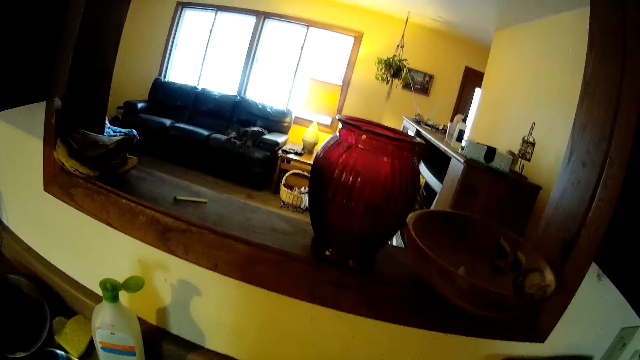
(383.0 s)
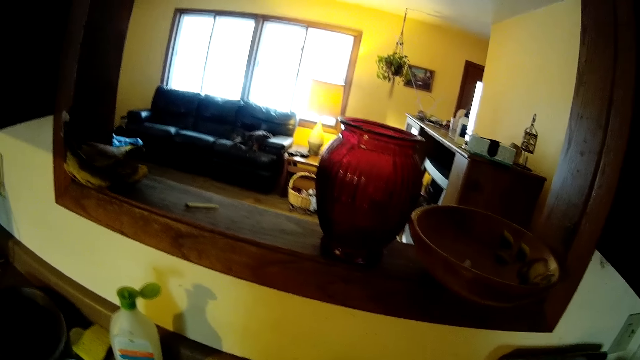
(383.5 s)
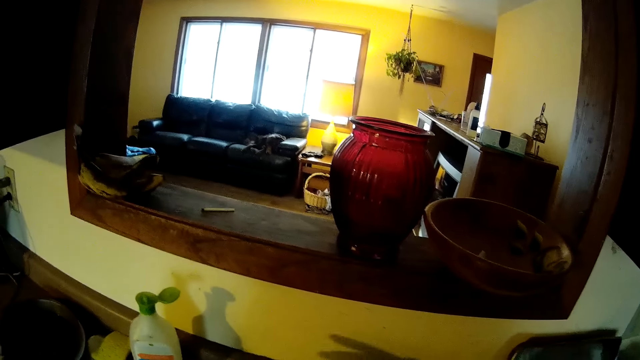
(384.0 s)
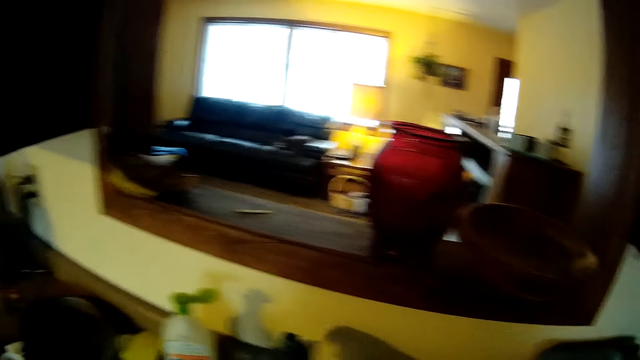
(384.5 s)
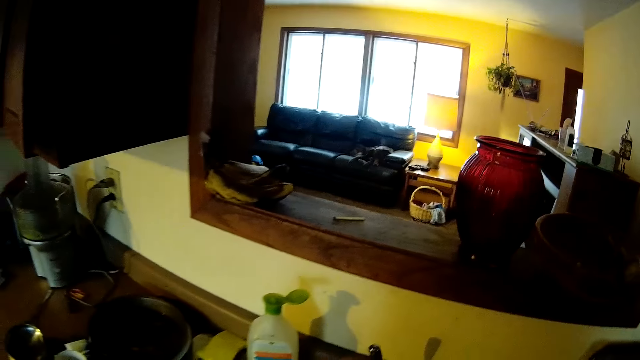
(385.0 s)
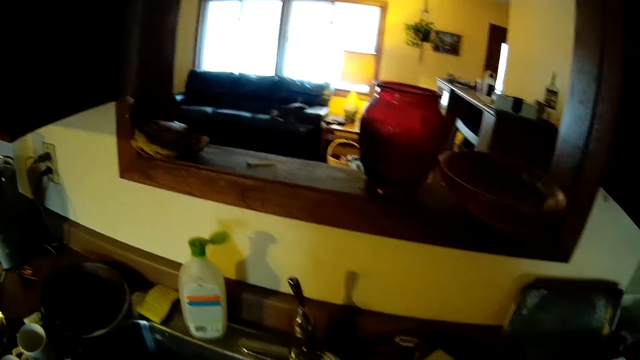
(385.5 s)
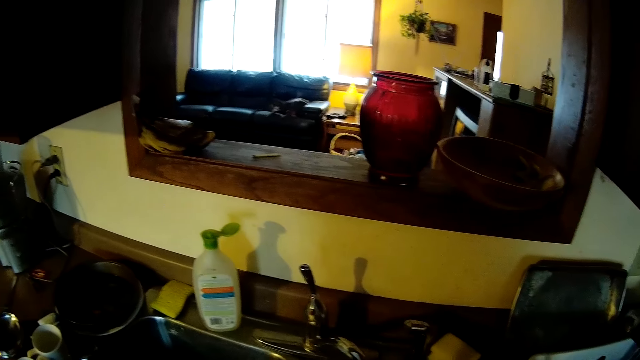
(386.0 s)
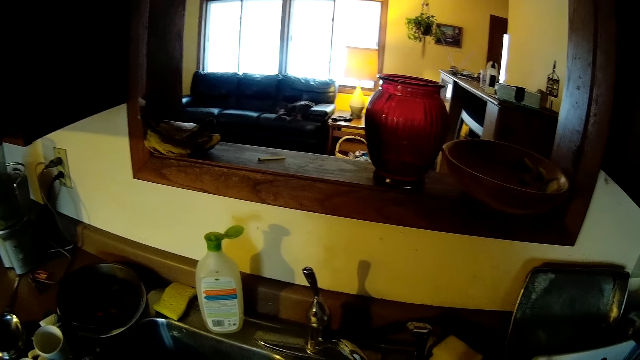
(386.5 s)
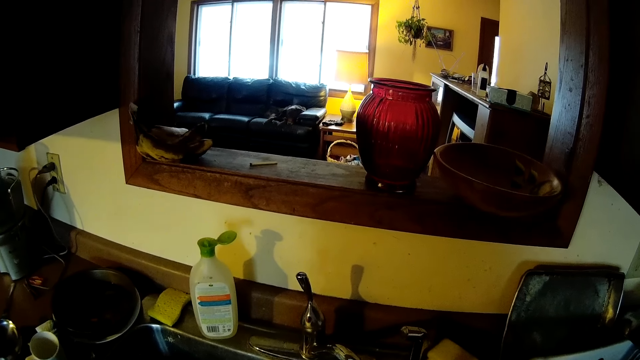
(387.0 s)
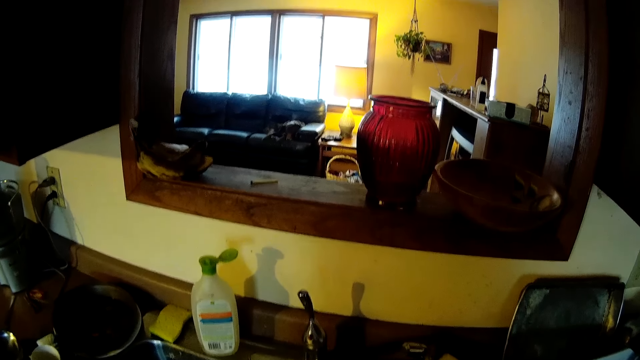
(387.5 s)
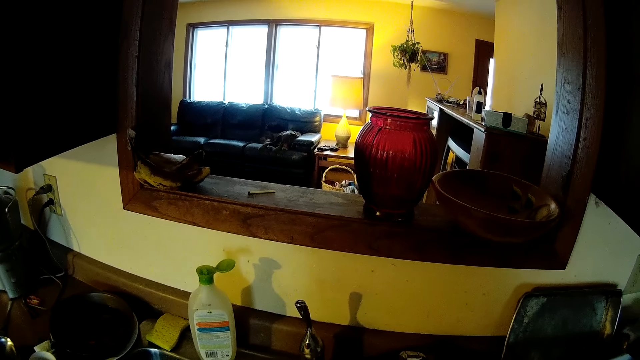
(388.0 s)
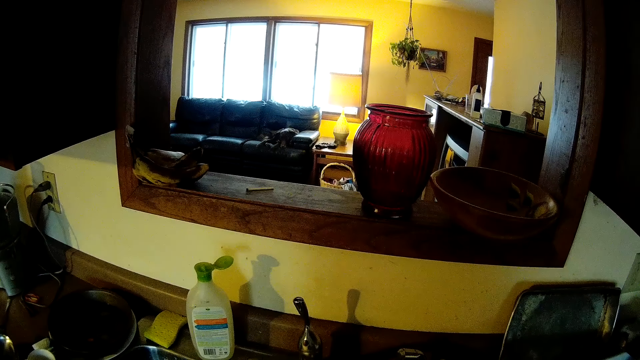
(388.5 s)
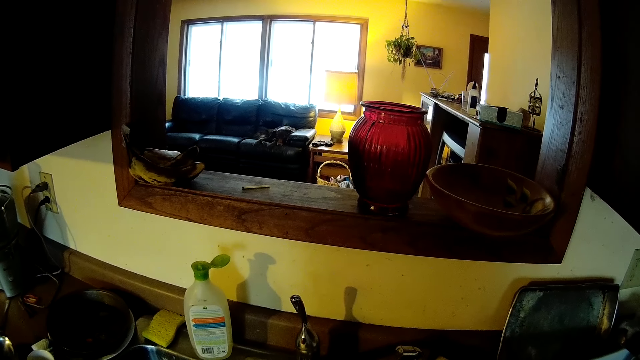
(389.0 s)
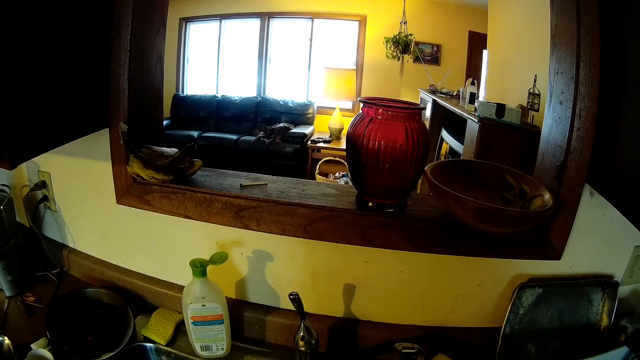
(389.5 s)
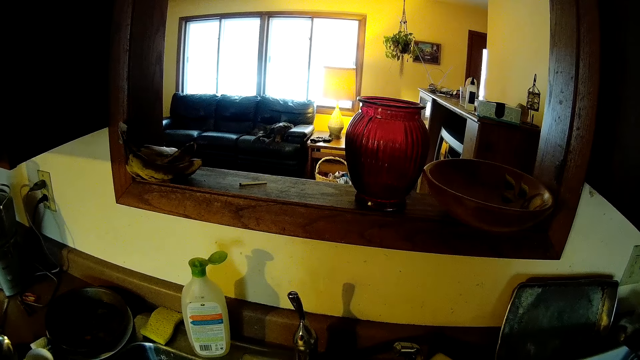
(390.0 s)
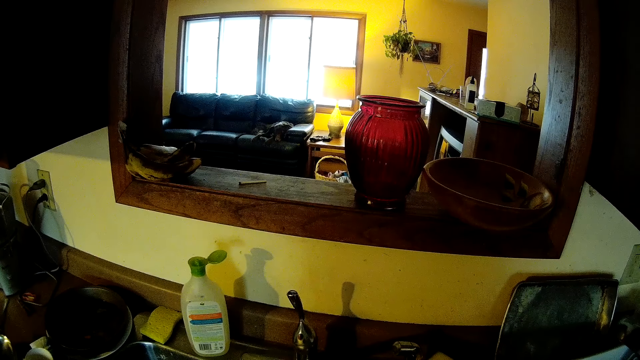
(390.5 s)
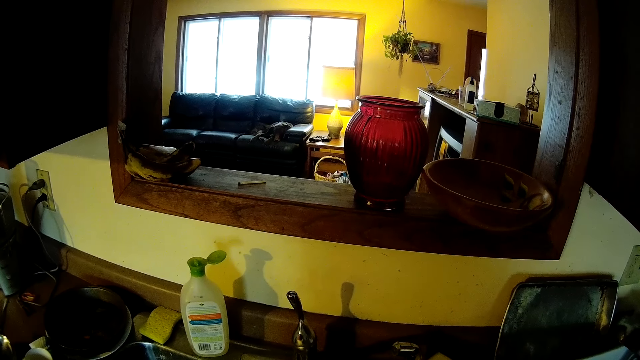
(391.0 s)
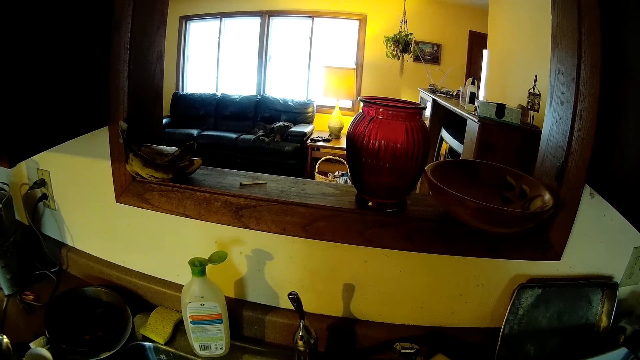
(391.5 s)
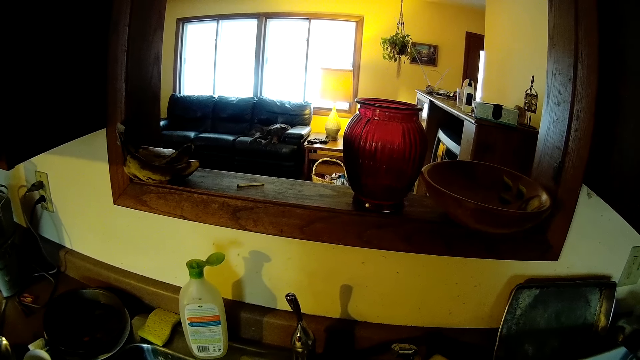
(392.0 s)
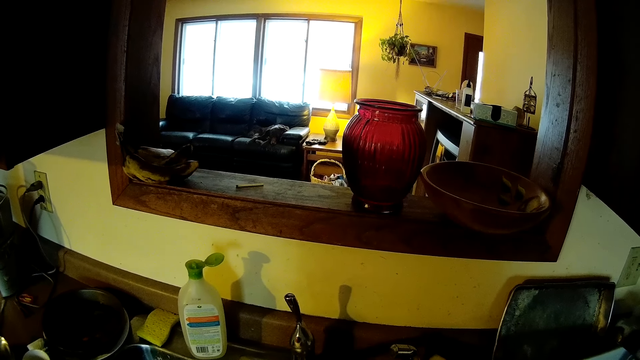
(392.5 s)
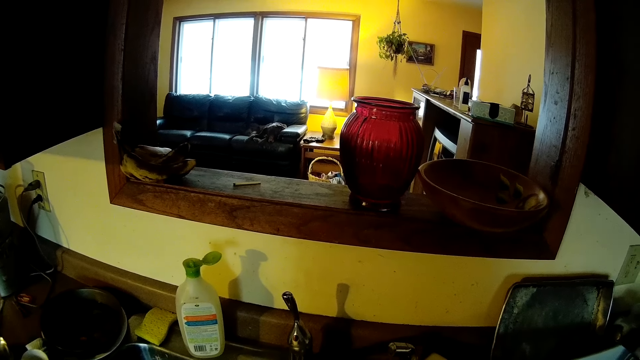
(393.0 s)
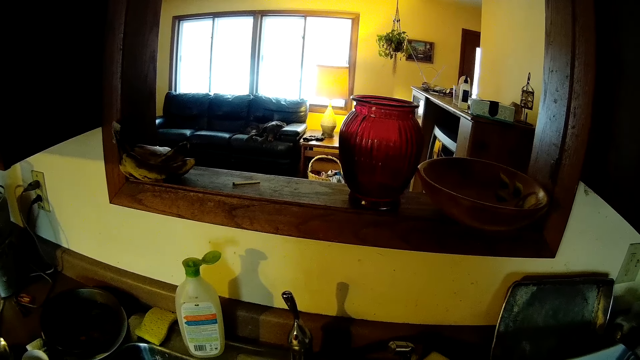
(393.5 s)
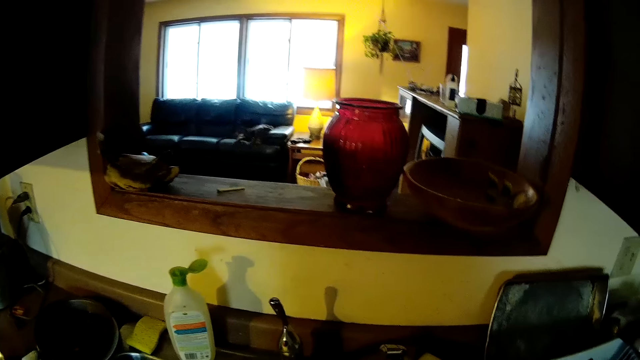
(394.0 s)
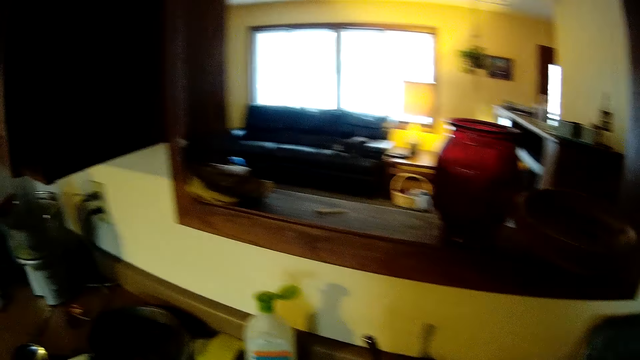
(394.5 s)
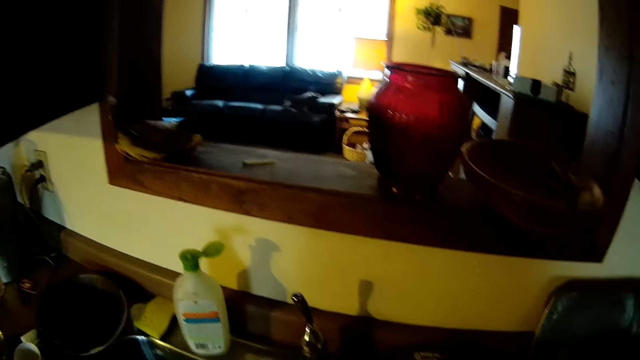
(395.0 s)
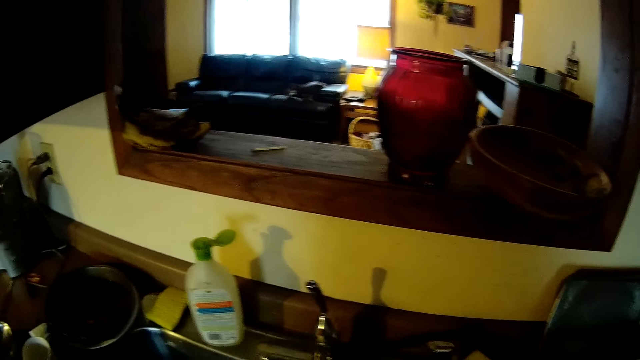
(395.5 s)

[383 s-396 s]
The camera wearer opens the tap with her left hand. She stands still.

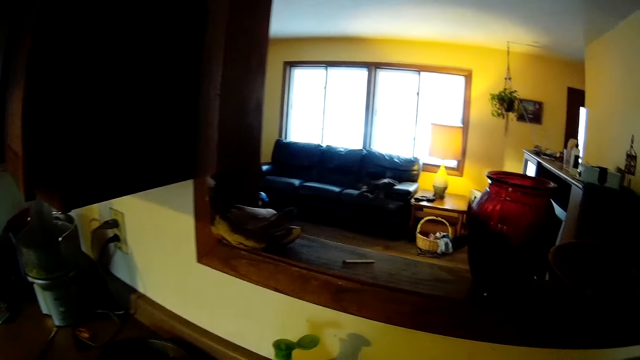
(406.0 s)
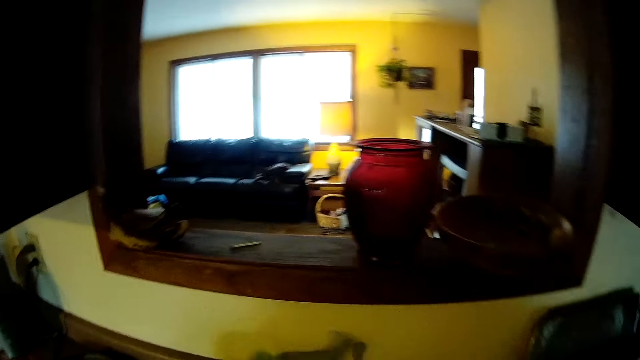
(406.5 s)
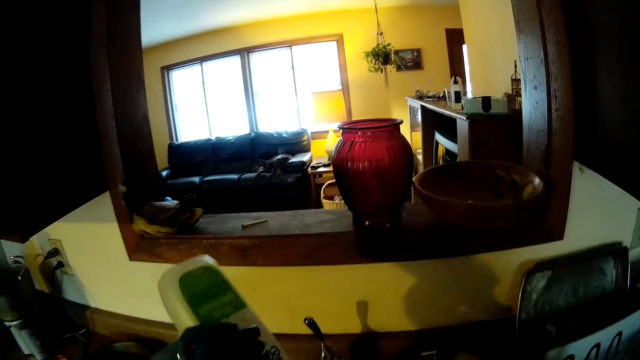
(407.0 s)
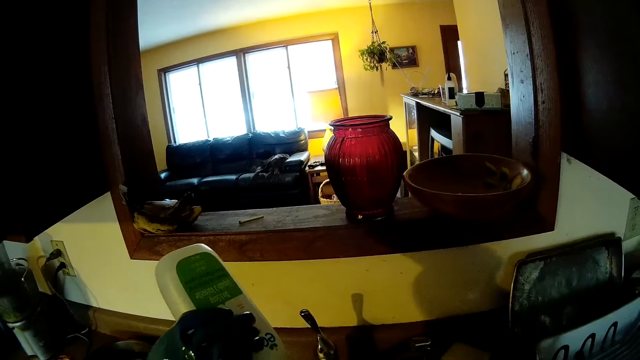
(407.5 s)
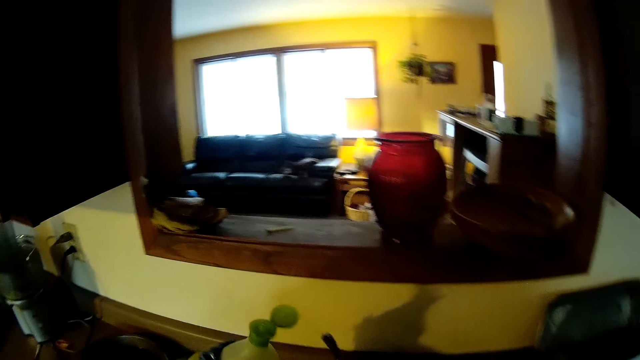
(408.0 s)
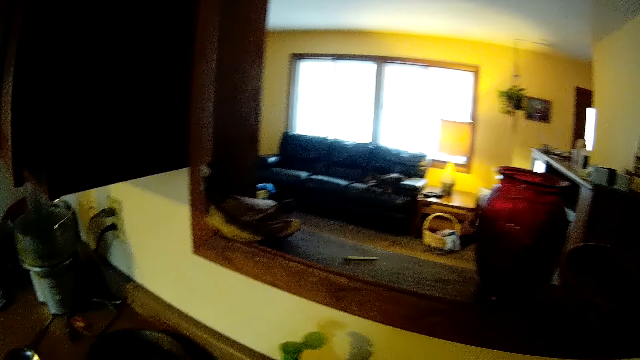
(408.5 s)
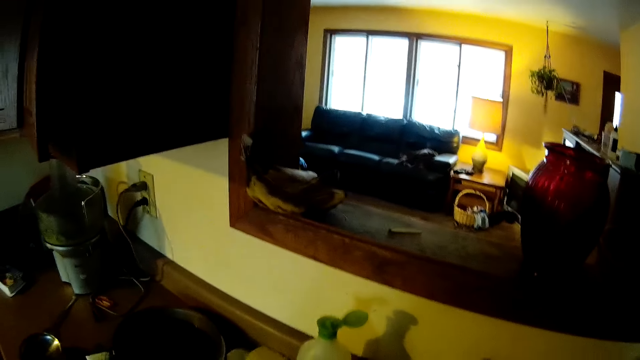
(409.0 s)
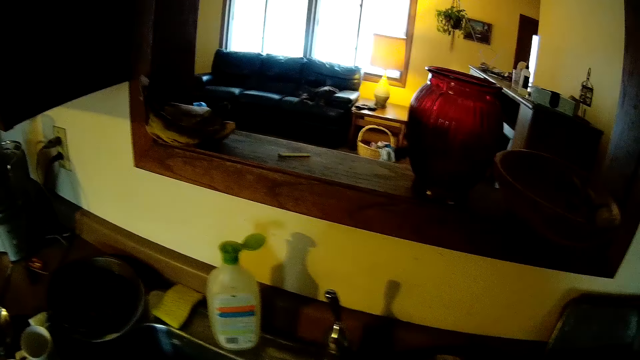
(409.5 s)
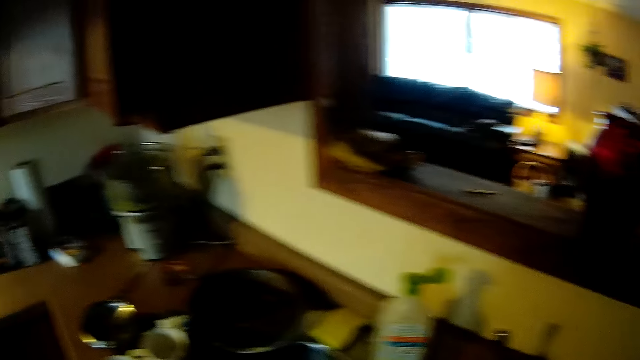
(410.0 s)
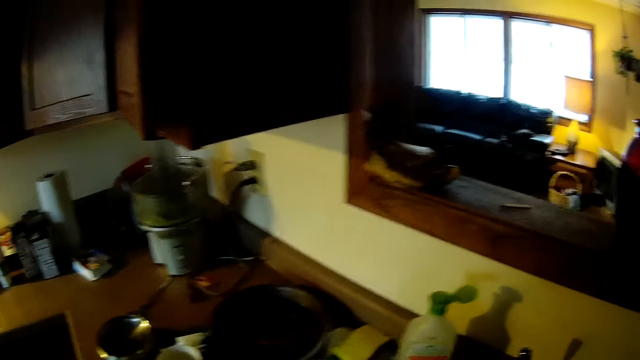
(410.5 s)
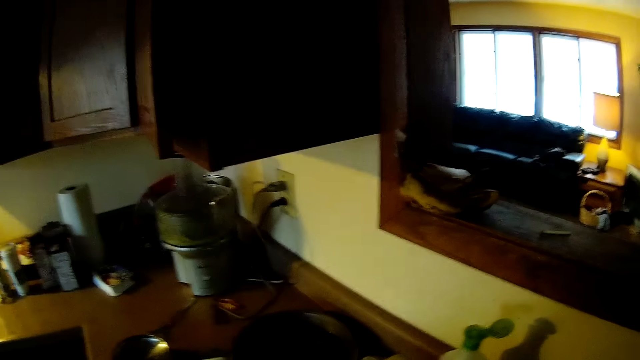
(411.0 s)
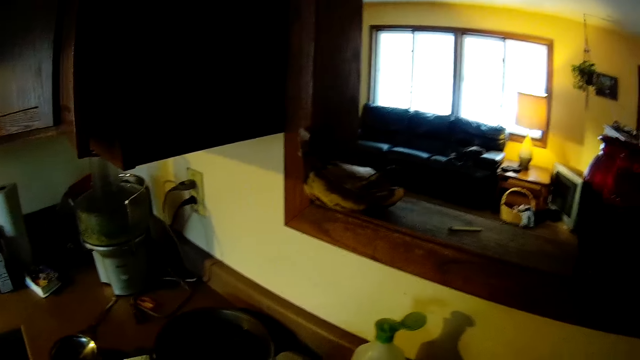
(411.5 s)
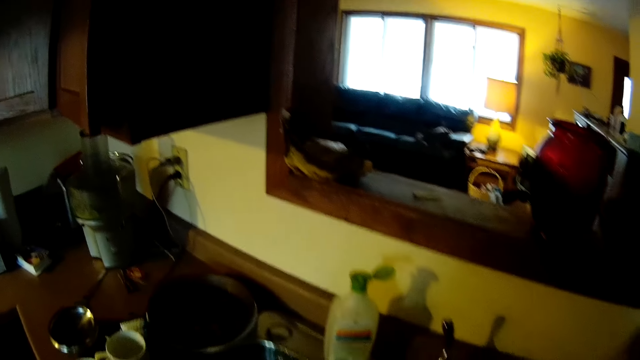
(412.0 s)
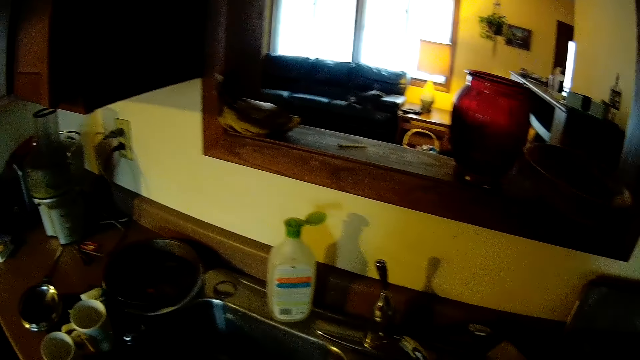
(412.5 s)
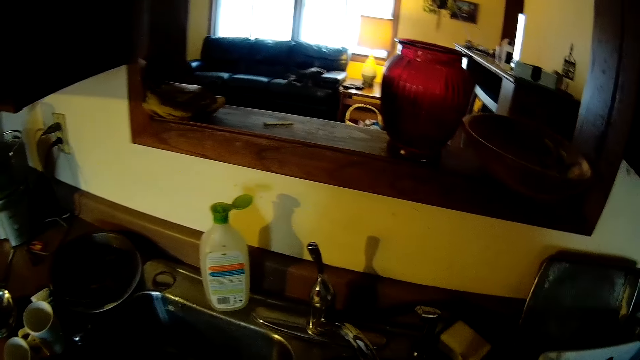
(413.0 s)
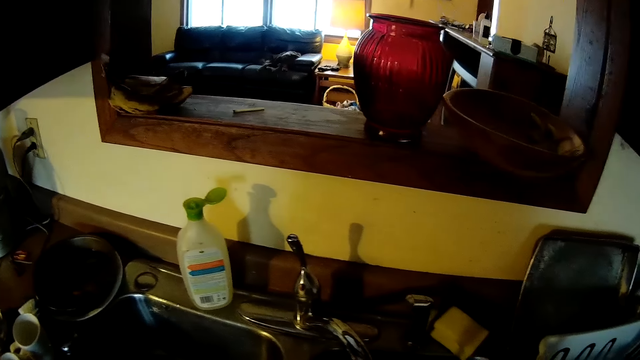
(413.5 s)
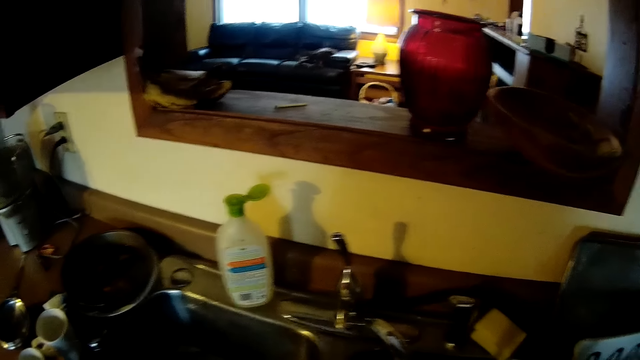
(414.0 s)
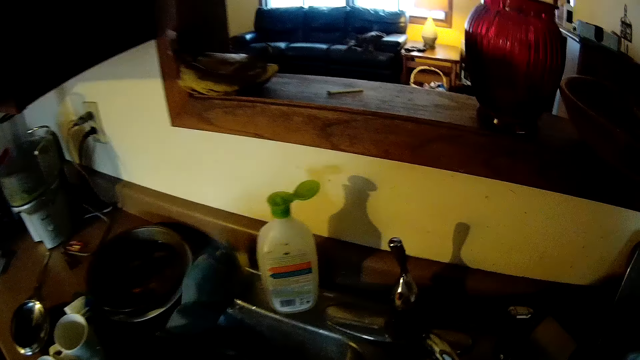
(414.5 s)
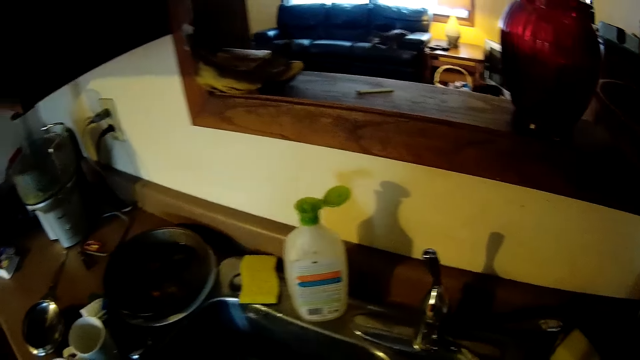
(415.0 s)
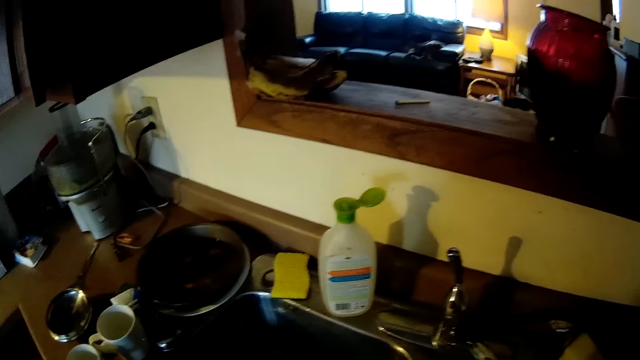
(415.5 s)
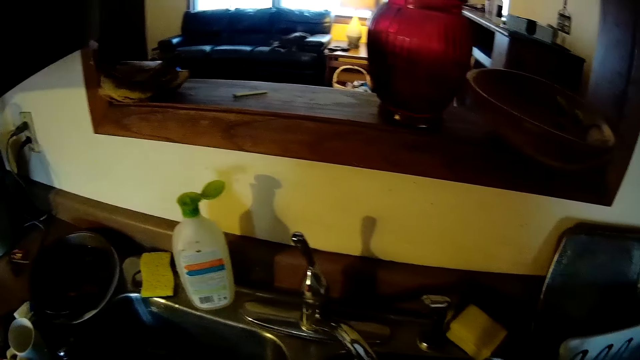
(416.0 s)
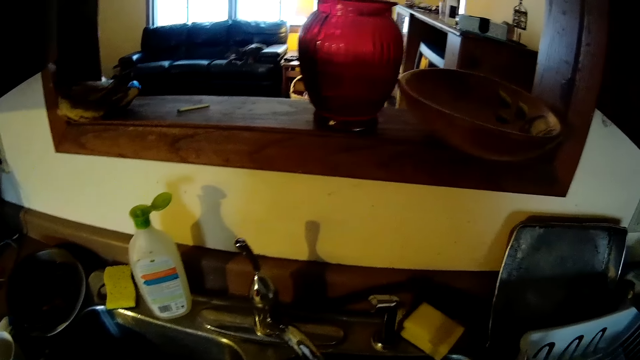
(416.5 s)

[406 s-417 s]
The camera wearer picks up a dish soap on the sink with her left hand. She pours the dish soap into the sauce pan with her left hand. She drops the dish soap on the sink with her left hand. She drops a sponge on the sink with her left hand.
